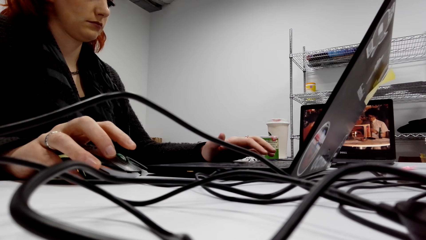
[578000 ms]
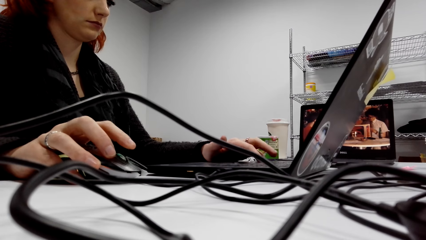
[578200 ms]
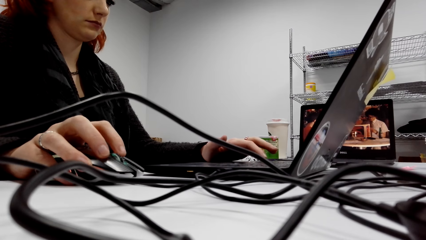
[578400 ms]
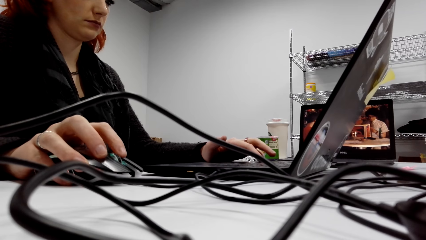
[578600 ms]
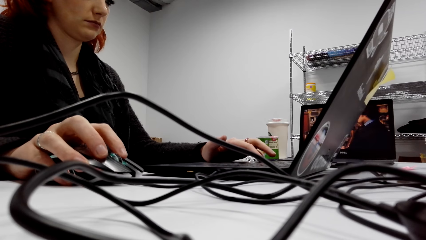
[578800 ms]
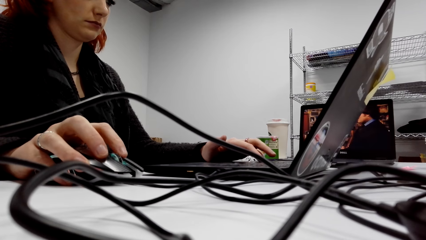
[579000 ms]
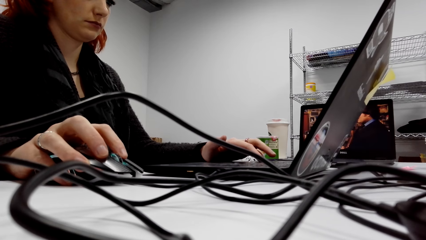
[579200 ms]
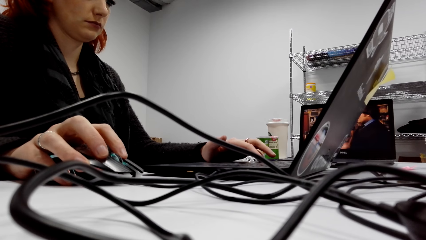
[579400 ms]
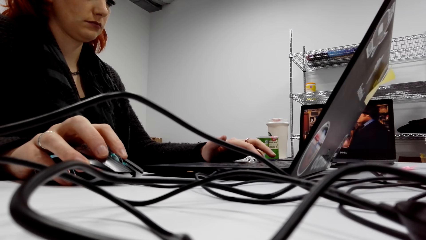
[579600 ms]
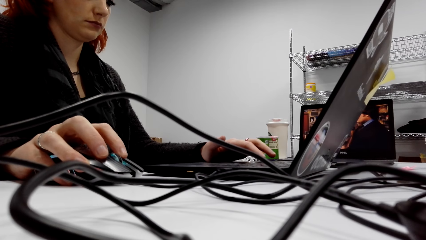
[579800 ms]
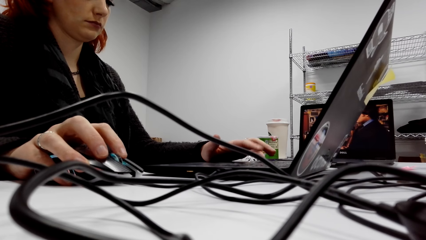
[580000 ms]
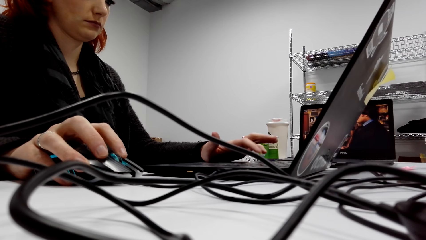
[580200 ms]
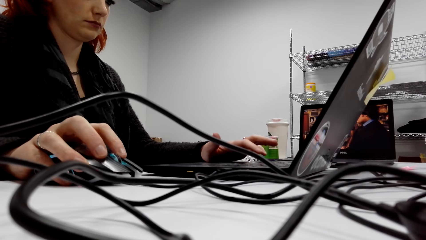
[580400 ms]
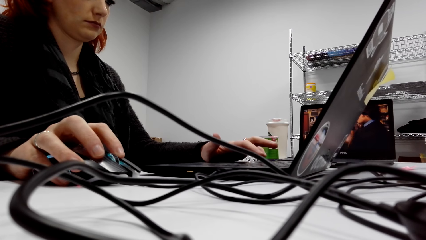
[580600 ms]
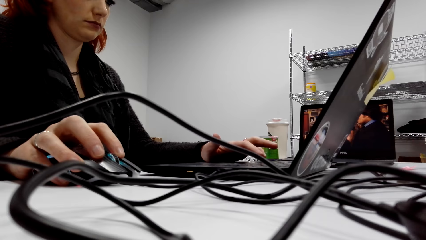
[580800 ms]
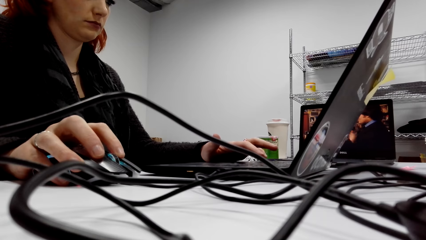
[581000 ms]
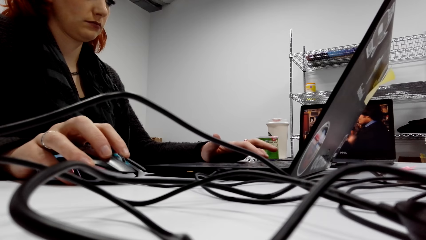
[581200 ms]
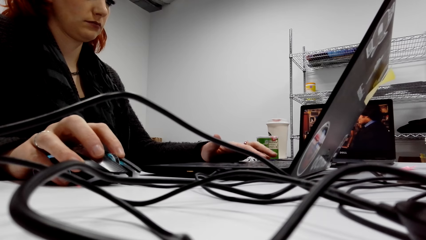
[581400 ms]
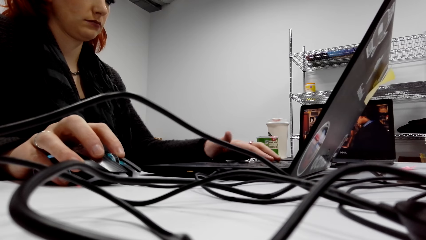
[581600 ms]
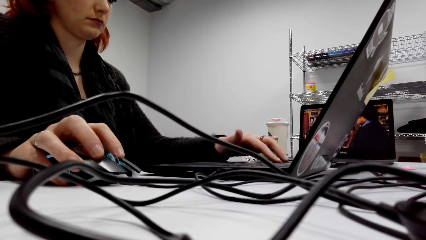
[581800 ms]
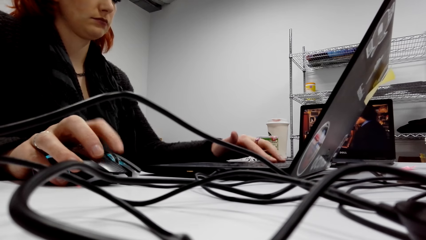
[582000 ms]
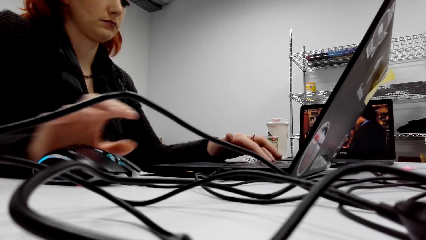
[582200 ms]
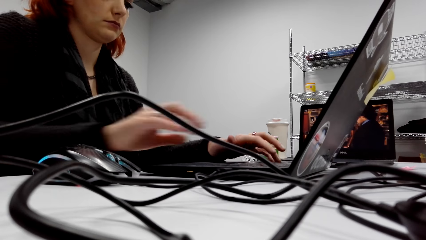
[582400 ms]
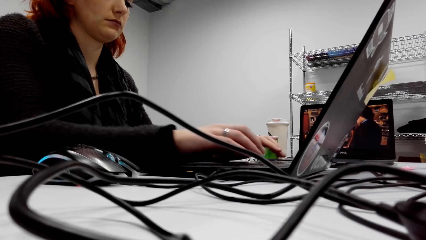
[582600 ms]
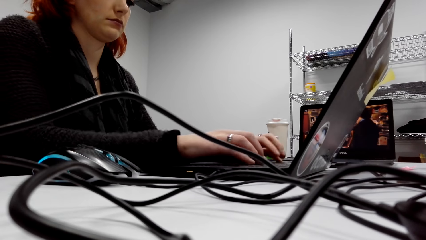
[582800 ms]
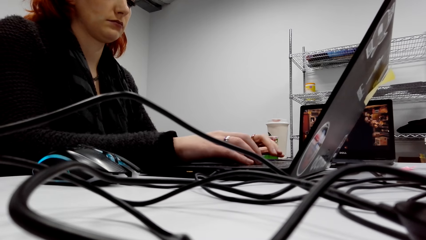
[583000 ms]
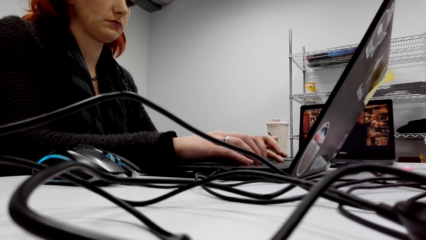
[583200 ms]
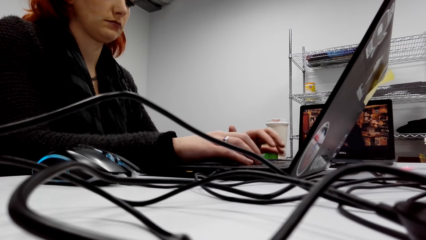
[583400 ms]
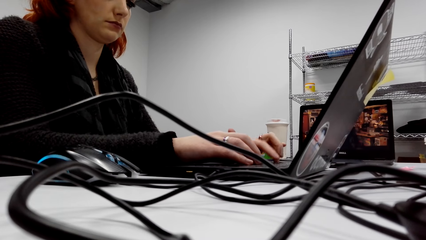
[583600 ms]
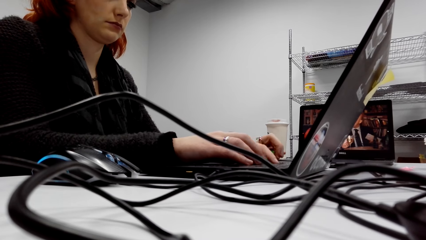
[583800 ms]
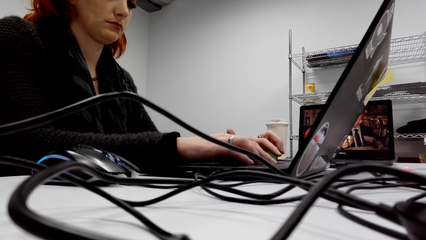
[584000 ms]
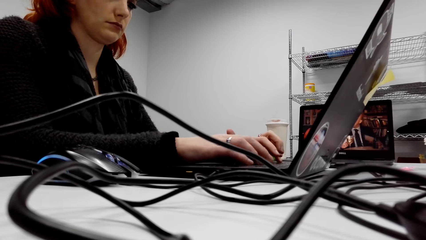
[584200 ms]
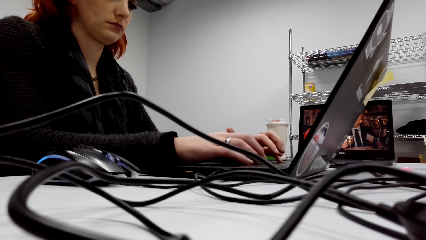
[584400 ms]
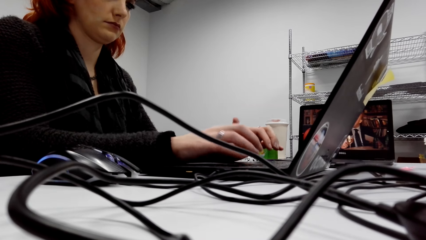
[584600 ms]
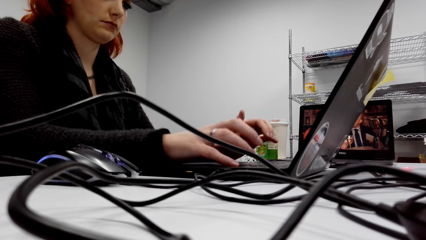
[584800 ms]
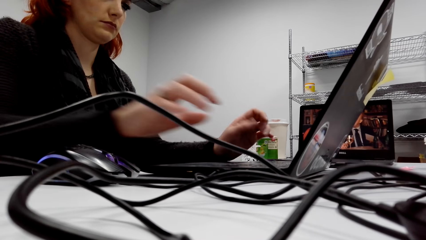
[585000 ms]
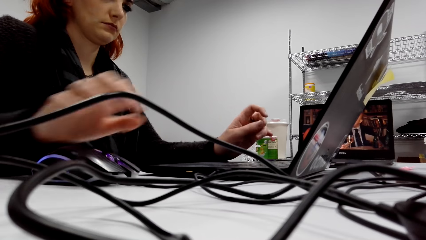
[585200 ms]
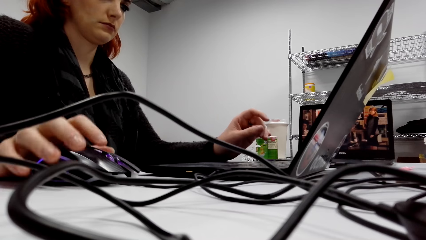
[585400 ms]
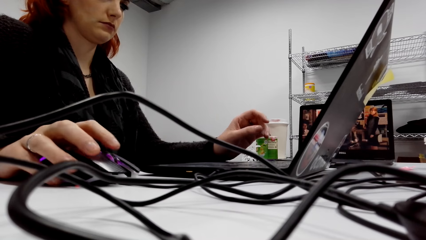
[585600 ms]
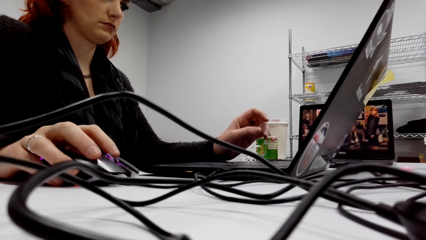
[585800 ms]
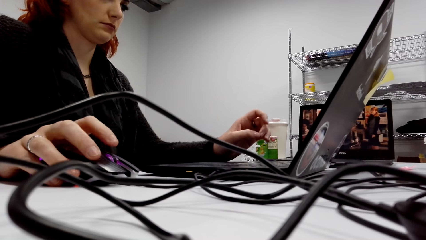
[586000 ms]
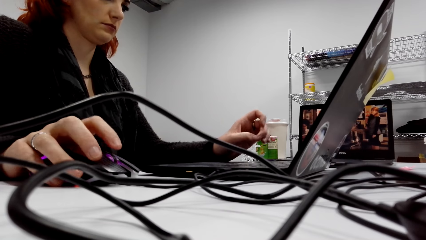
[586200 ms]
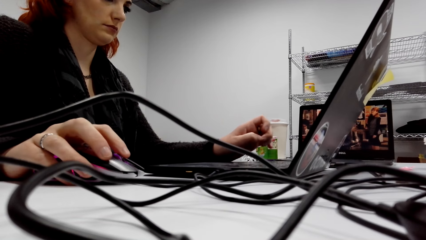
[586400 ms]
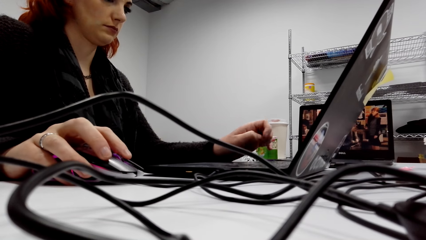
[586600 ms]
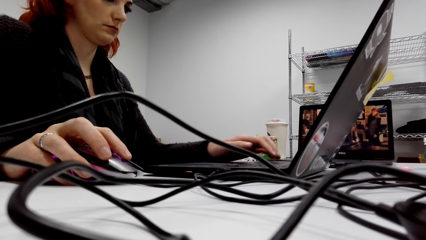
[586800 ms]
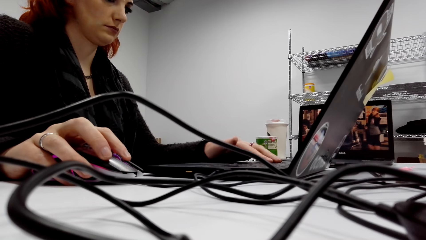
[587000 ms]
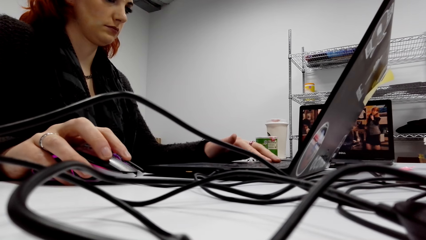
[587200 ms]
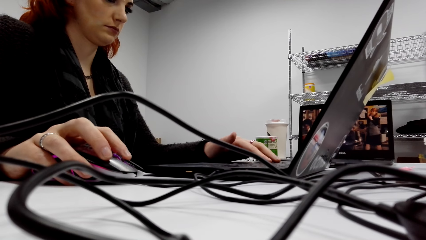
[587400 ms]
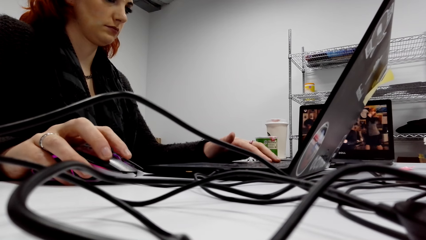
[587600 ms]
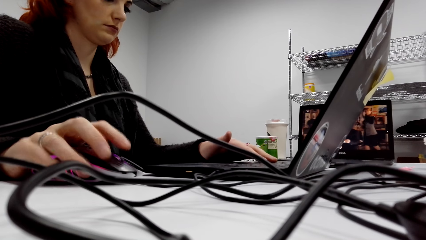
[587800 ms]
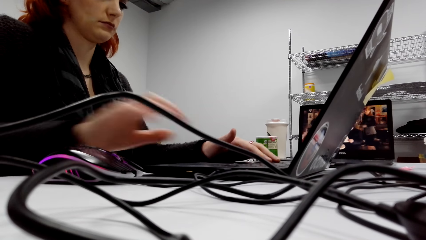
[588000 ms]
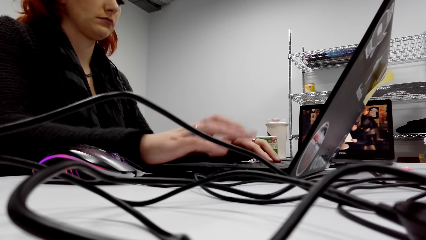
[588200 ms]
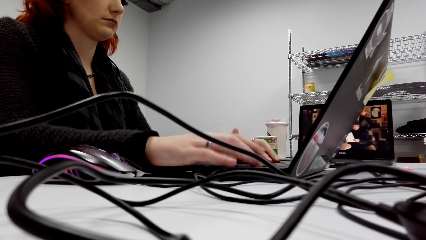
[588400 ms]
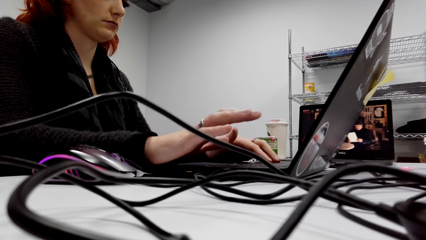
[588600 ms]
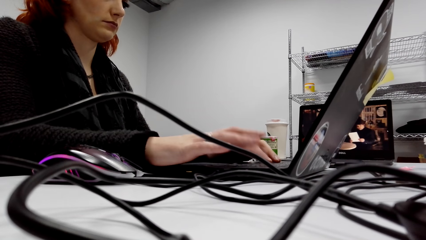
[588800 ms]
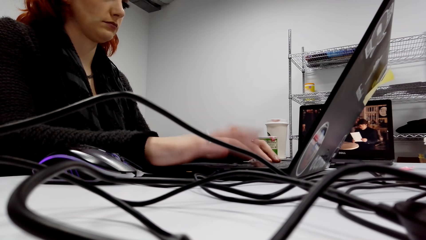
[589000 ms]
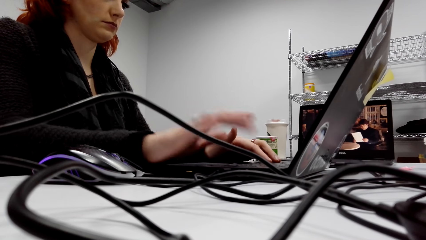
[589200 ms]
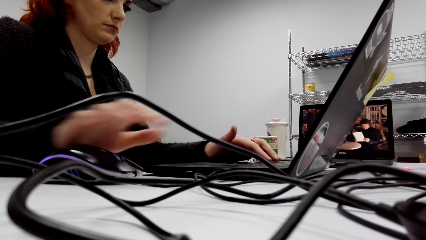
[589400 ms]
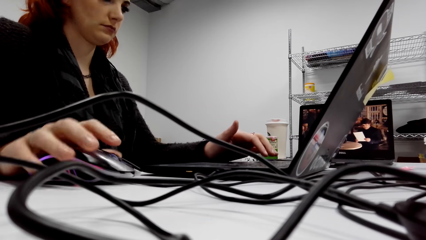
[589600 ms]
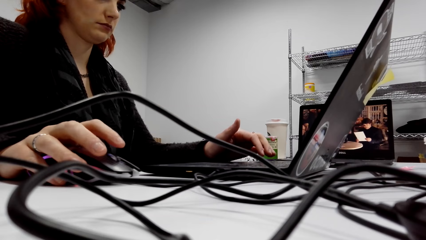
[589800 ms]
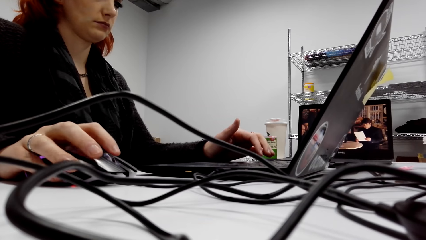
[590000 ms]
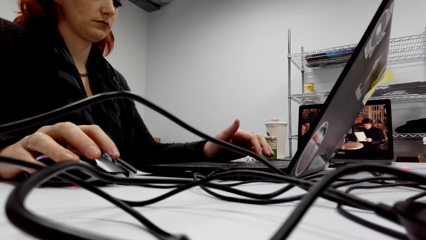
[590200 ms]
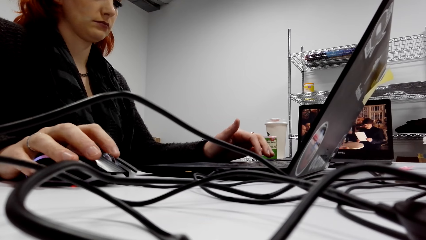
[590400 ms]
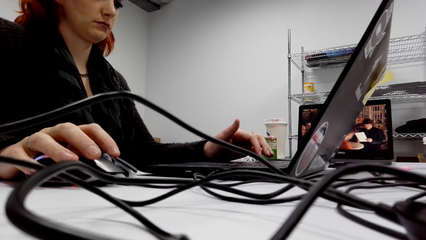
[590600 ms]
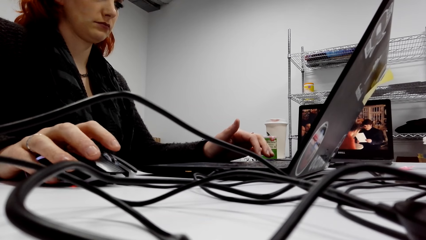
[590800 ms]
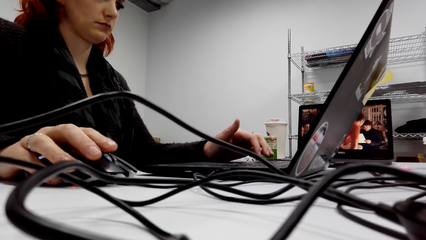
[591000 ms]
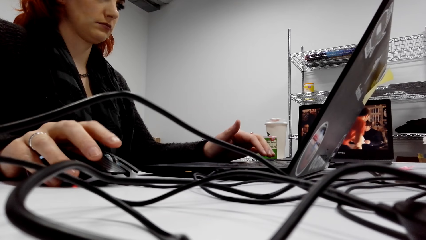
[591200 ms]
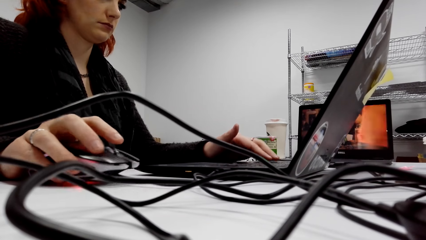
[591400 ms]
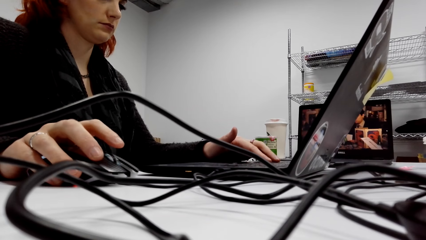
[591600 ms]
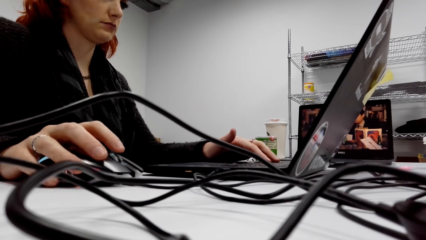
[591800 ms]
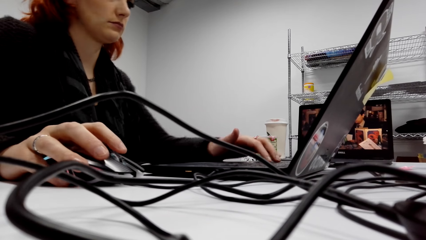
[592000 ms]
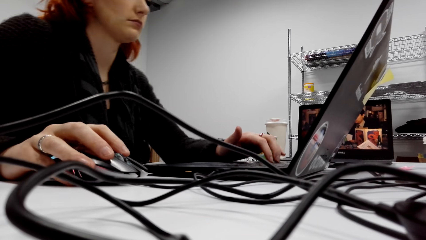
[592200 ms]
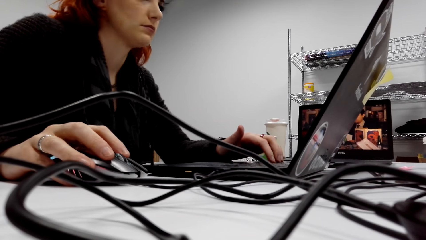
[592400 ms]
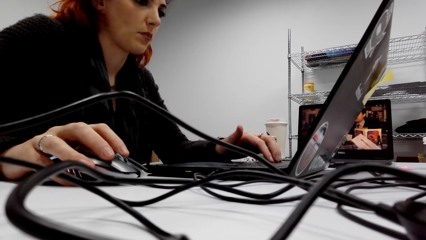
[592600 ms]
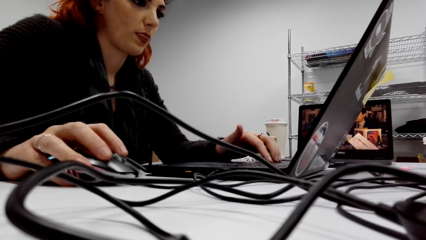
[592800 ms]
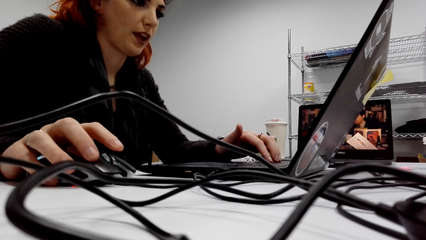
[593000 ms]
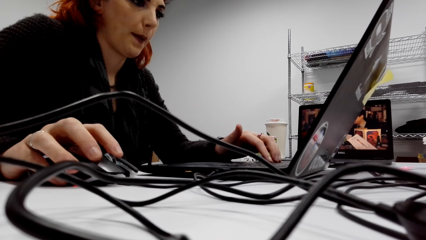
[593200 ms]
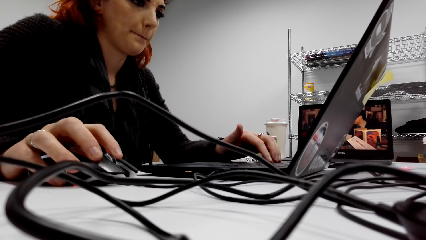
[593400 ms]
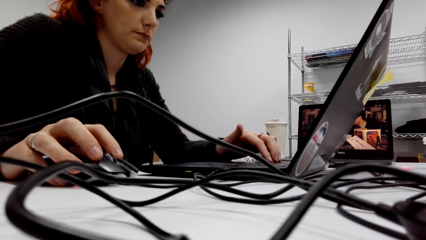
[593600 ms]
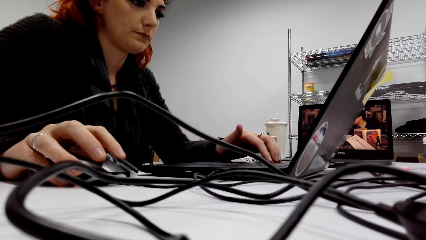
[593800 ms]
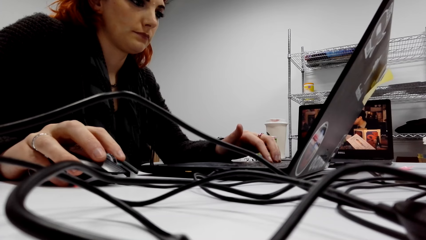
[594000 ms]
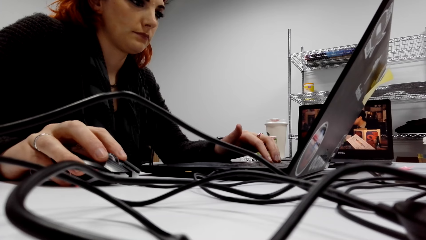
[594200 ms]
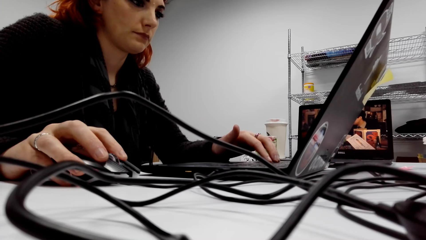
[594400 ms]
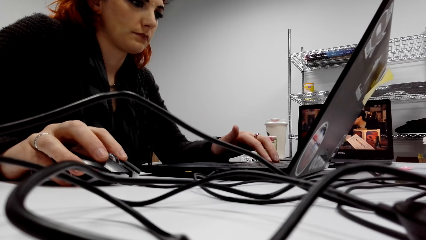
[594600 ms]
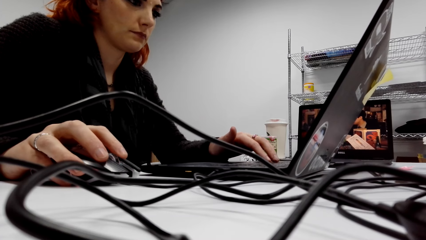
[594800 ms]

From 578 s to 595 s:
The lady types on the keyboard, moves the mouse, types on the keyboard and moves the mouse.
